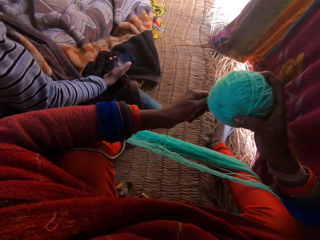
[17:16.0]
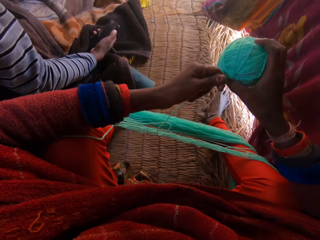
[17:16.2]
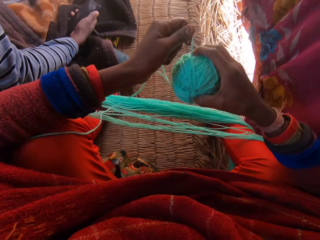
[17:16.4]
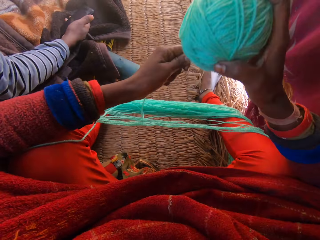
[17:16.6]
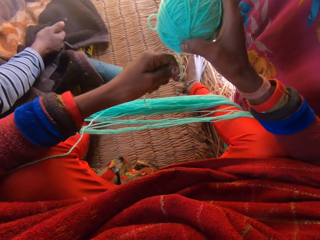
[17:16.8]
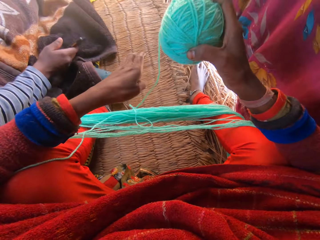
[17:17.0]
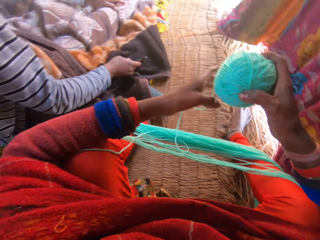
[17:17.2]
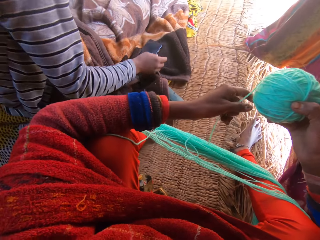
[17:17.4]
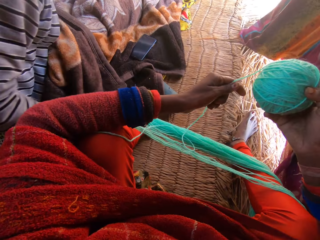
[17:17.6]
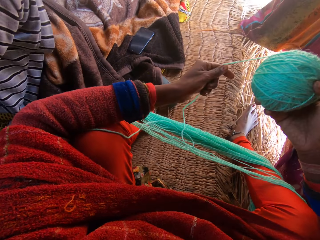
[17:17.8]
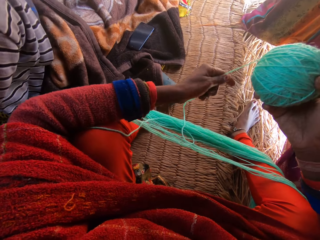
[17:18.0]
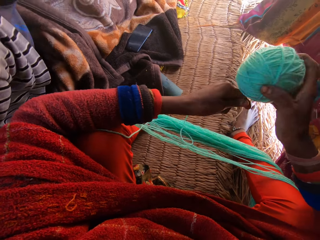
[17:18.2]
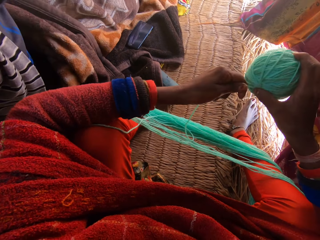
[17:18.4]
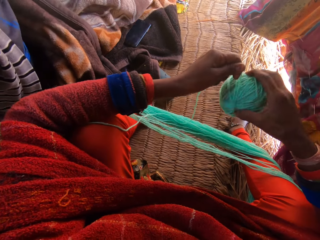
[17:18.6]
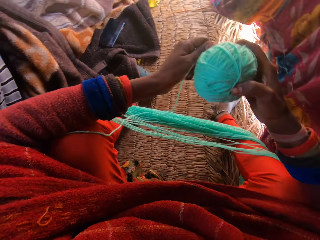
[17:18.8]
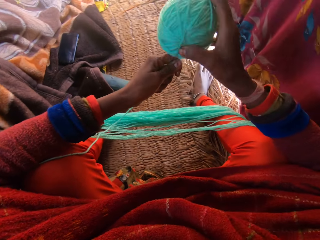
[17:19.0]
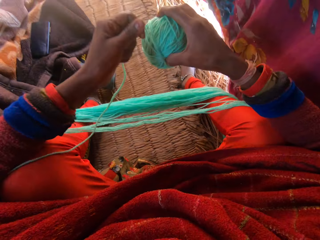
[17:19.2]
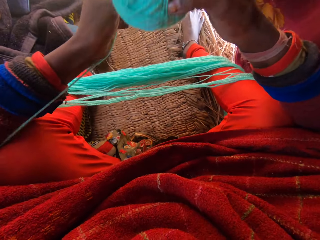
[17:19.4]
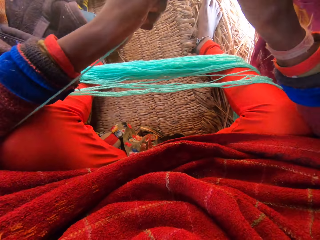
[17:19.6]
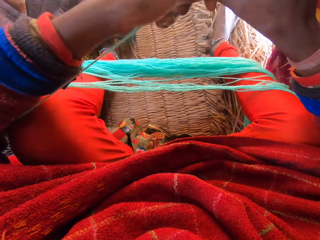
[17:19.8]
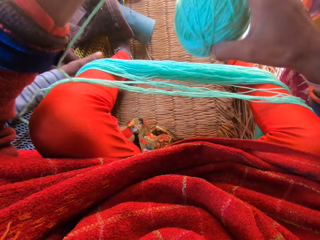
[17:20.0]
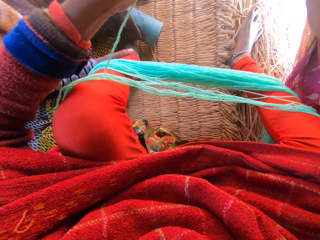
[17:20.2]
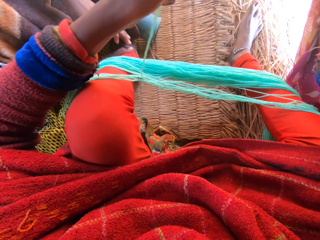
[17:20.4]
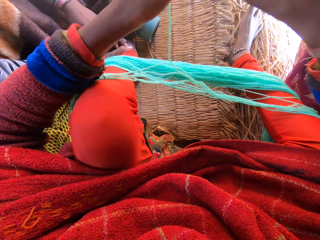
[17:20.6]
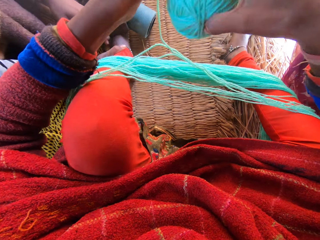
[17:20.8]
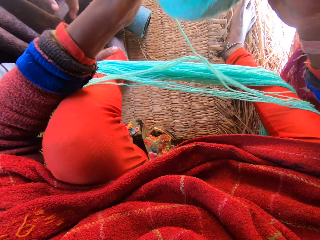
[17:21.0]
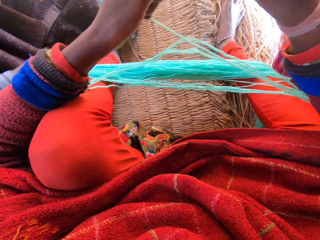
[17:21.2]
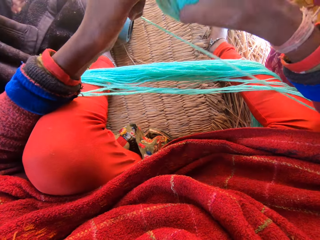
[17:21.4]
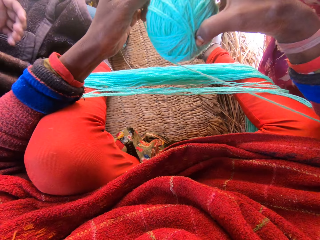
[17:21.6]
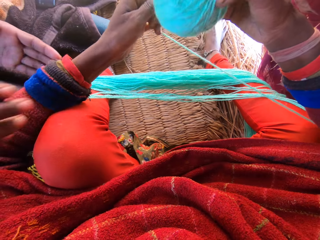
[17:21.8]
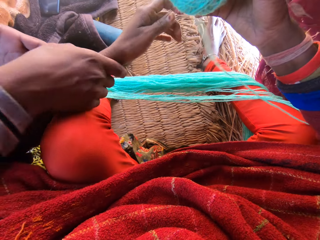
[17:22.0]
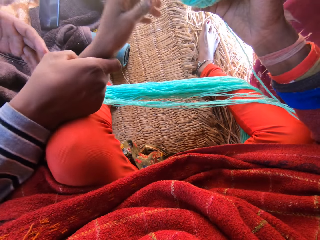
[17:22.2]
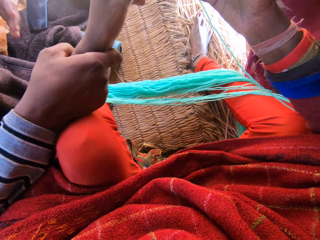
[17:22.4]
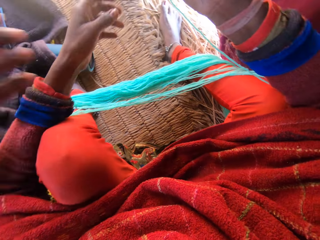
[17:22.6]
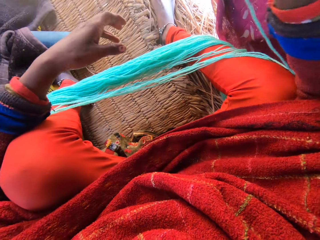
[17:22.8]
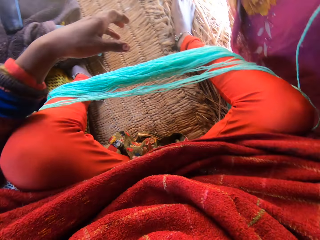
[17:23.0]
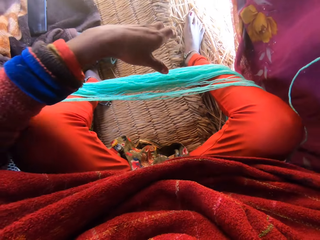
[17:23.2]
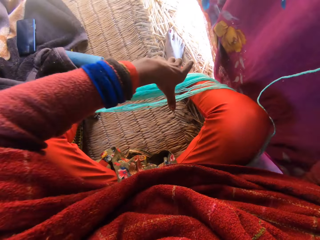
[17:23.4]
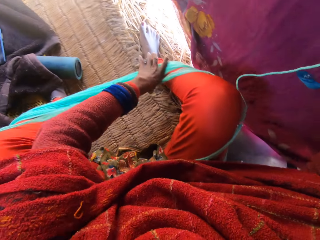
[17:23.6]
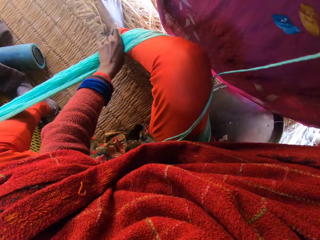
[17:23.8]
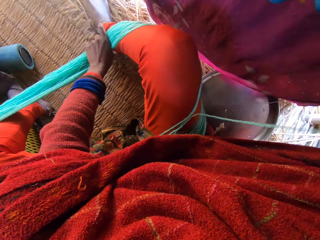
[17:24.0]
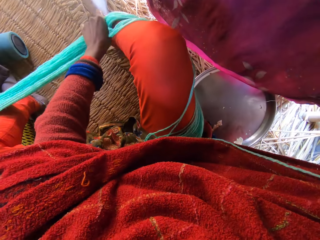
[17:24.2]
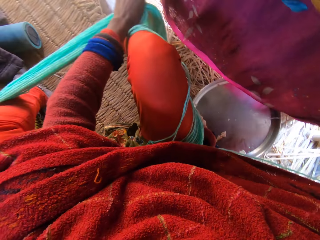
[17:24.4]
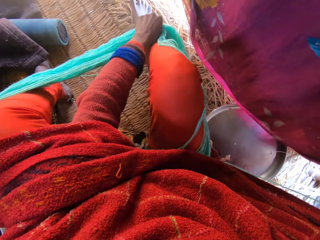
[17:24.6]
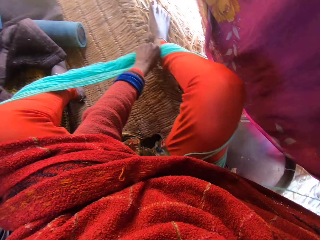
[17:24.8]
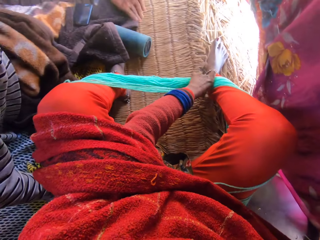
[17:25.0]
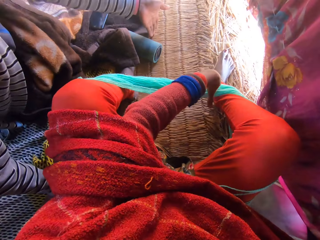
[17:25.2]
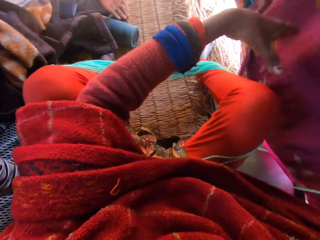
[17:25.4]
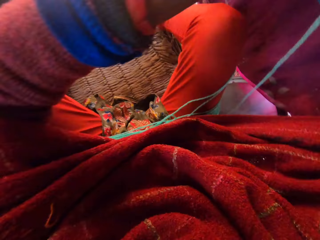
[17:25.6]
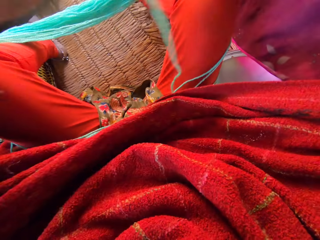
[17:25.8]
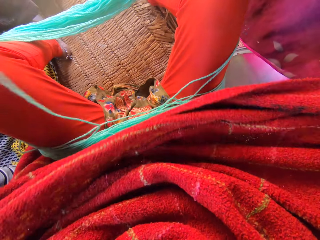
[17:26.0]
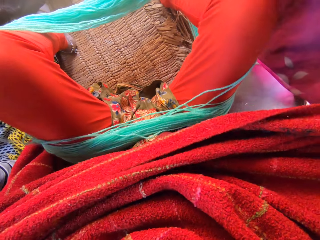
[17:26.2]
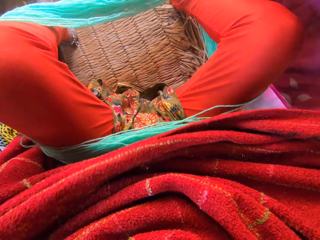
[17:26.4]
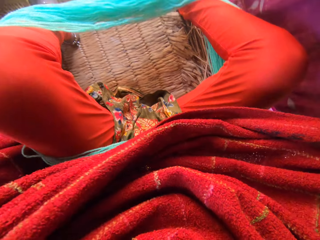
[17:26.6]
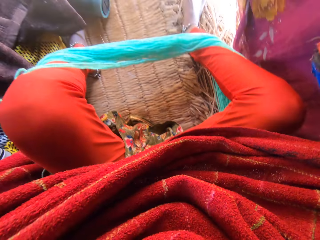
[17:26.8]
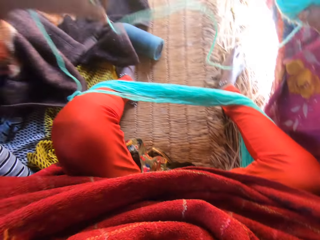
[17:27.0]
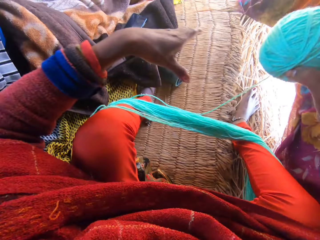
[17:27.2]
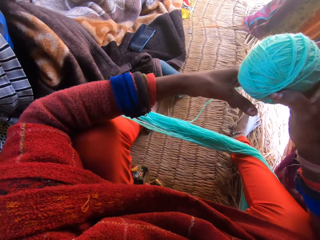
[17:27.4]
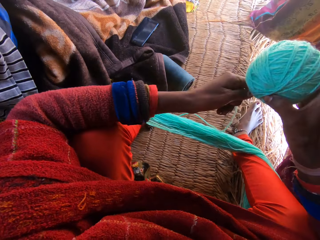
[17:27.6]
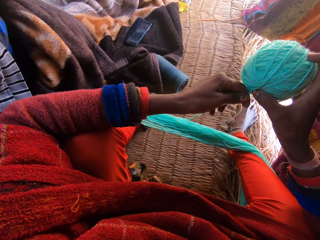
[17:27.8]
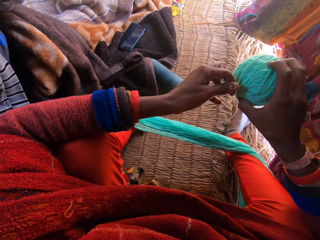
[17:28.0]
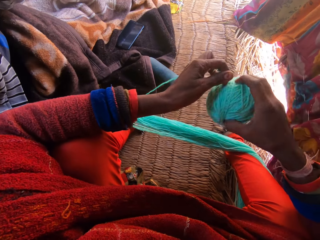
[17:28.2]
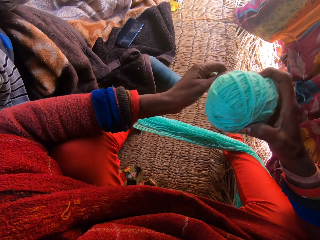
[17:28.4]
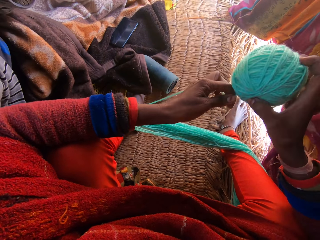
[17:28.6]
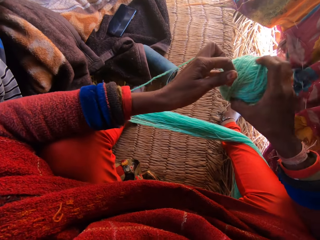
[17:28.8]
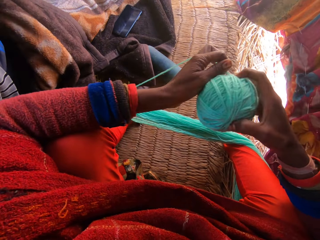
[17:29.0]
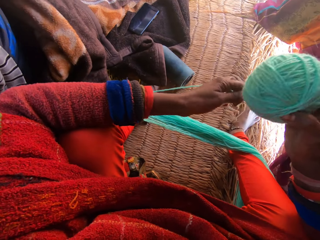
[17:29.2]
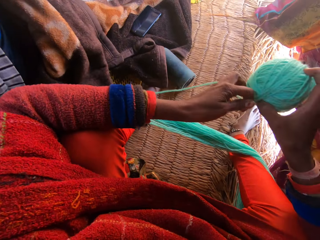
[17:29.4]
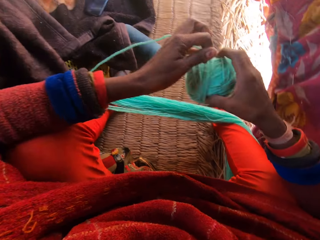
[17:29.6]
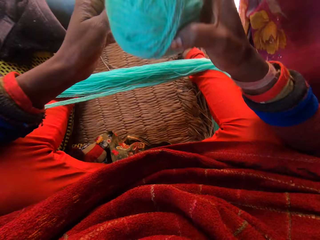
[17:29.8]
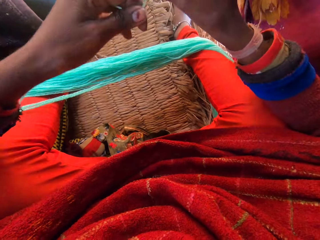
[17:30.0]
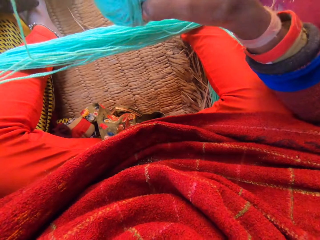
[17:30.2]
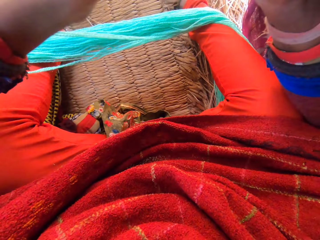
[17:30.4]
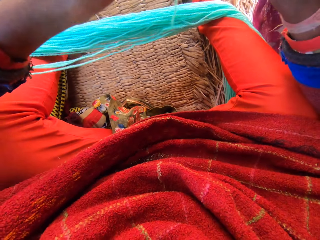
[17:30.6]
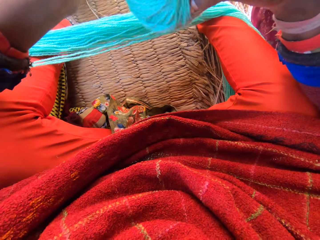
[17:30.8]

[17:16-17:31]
The camera wearer rolls the yarn into a ball with her hands. A man places the phone on the blanket. The man holds the camera wearer's left leg with both hands. He holds the camera wearer's left hand with both hands. The camera wearer pushes the yarn on her leg. She rolls the yarn into a ball with her hands.

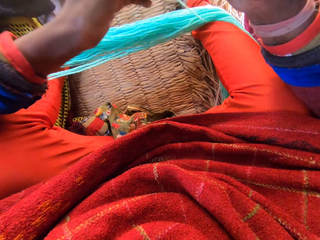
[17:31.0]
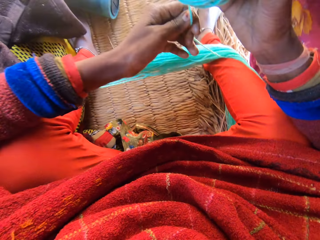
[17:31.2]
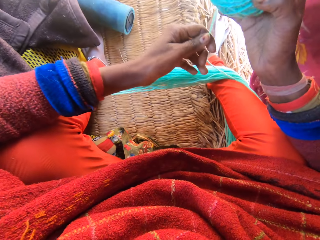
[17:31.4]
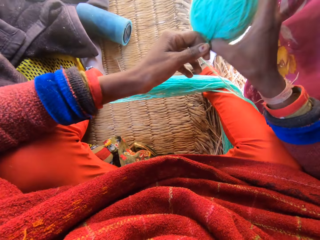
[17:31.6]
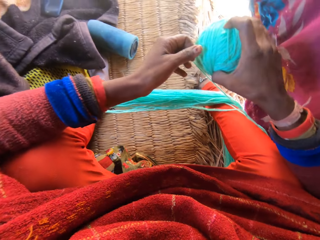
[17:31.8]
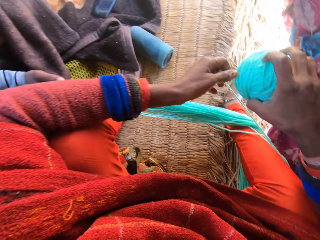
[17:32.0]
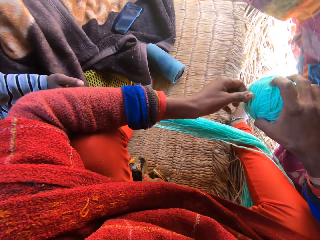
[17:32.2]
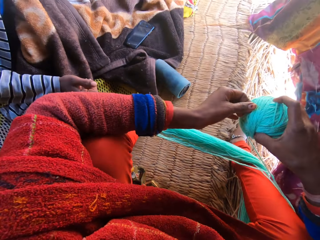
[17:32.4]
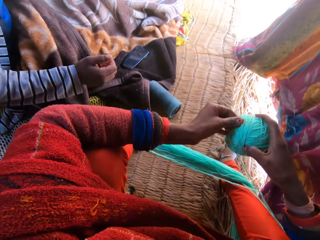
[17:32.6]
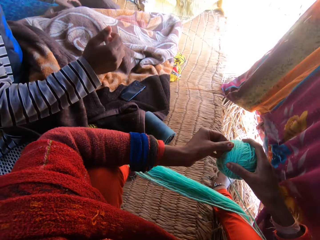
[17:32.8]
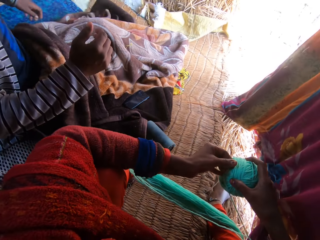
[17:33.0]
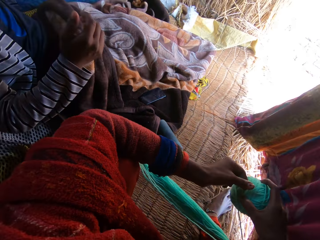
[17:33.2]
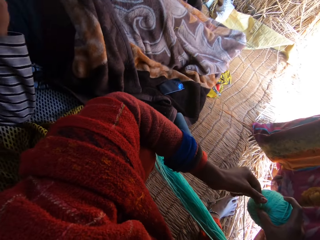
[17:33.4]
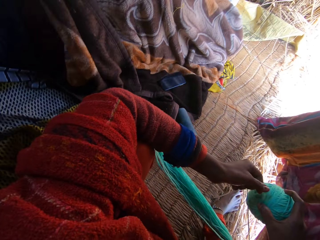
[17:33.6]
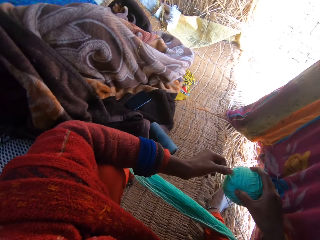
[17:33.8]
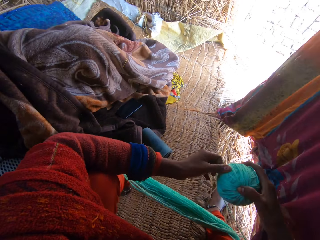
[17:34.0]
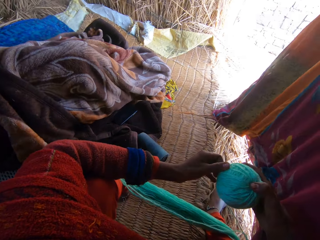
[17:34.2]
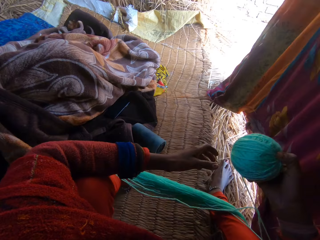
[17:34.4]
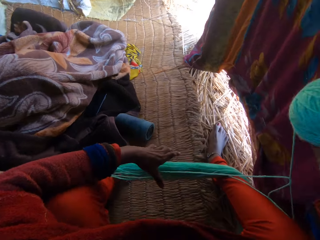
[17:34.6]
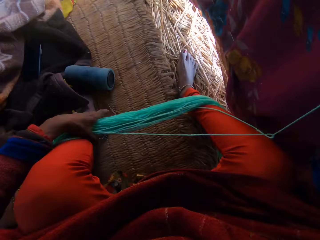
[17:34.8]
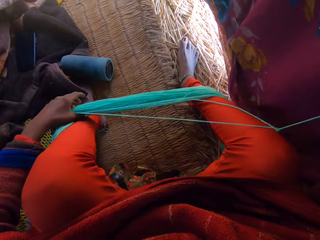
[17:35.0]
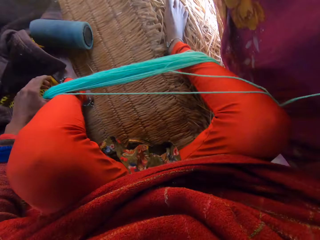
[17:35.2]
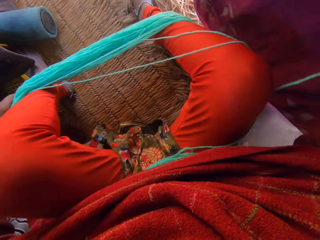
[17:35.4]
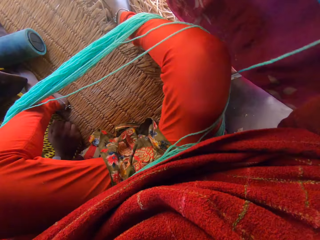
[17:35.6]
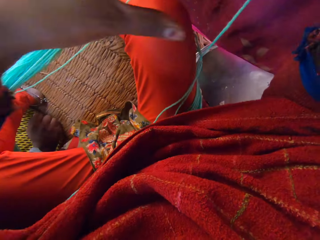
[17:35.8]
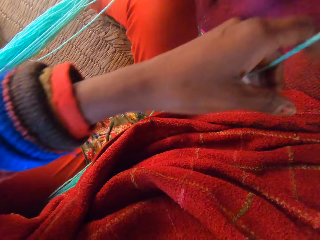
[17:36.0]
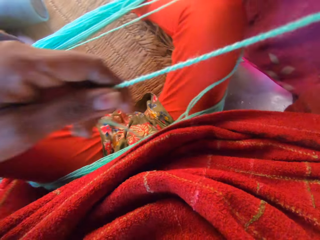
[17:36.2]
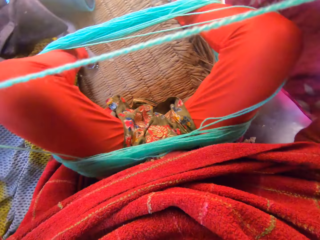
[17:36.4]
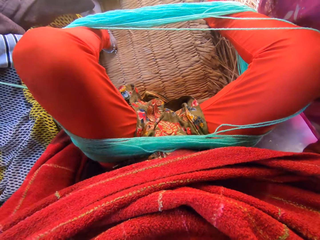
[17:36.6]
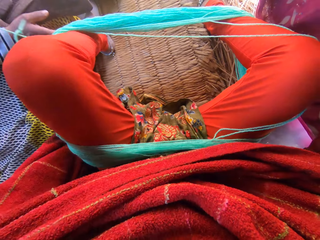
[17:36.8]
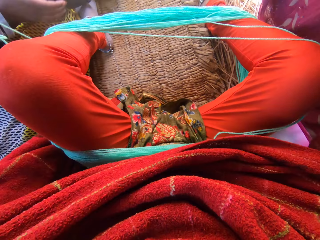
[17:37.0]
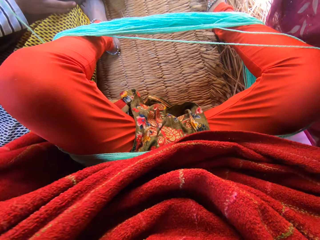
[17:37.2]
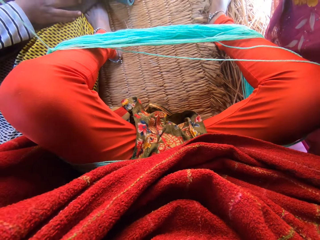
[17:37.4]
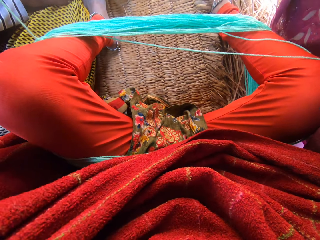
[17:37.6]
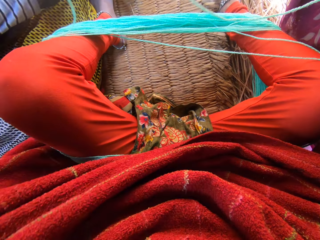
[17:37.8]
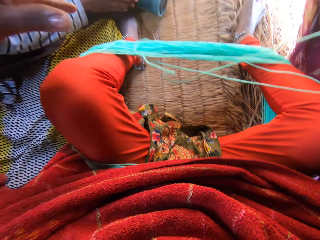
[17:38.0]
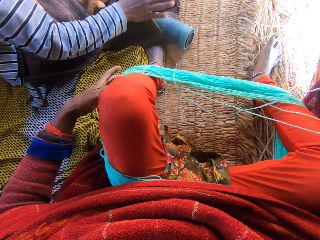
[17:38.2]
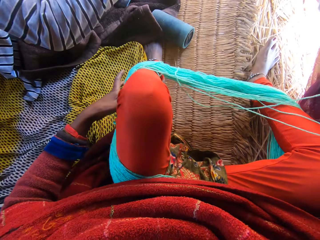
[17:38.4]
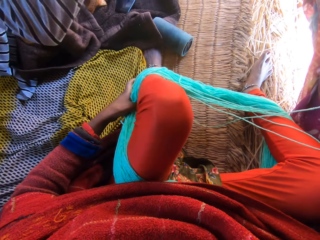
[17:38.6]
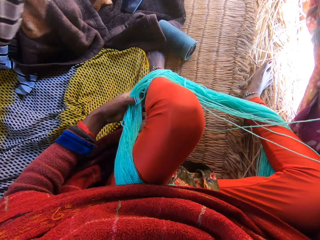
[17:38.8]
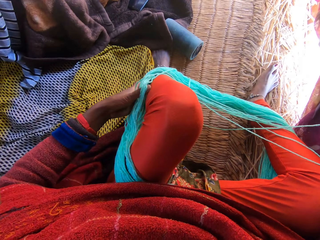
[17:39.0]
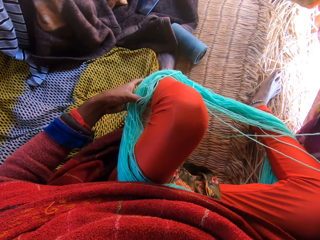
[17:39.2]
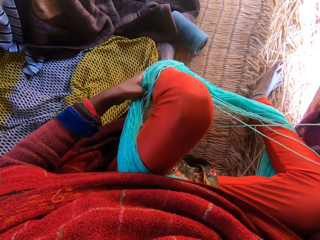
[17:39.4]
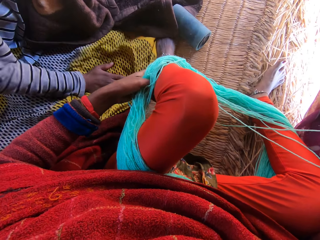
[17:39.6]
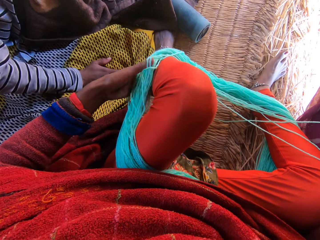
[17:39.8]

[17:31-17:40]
The camera wearer pulls the yarn from her leg.
